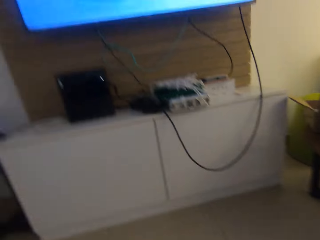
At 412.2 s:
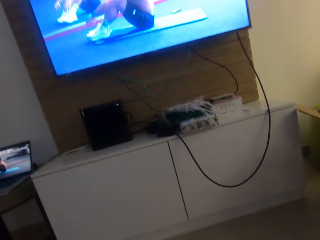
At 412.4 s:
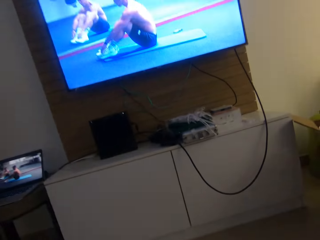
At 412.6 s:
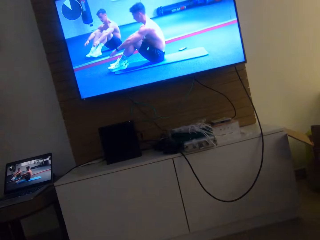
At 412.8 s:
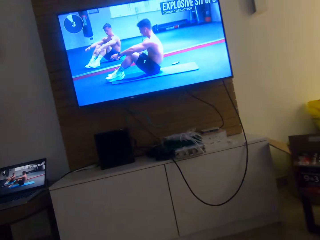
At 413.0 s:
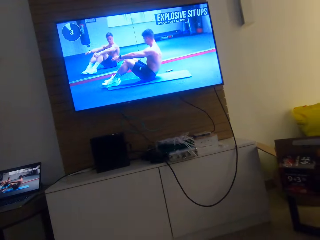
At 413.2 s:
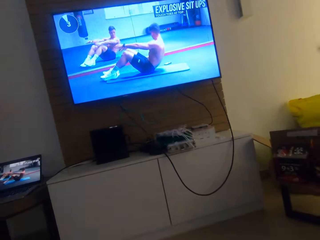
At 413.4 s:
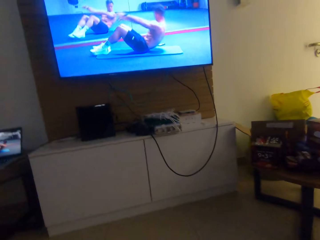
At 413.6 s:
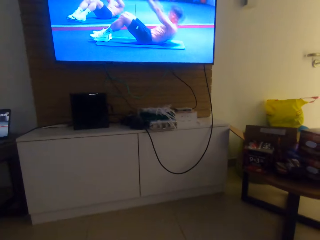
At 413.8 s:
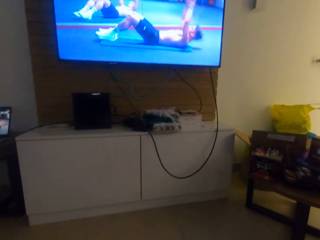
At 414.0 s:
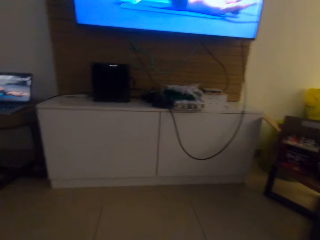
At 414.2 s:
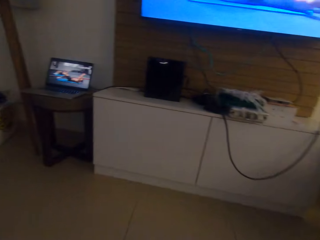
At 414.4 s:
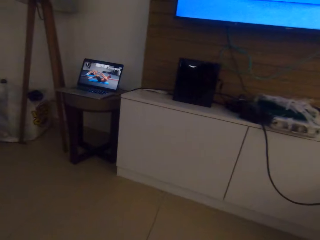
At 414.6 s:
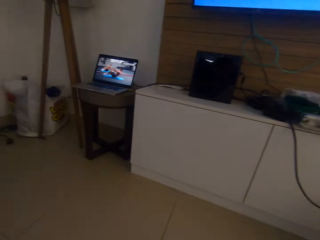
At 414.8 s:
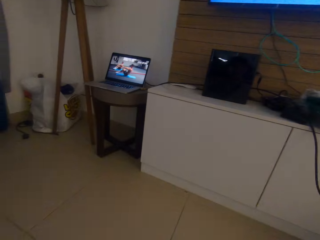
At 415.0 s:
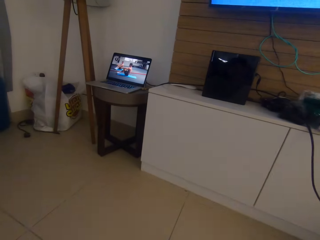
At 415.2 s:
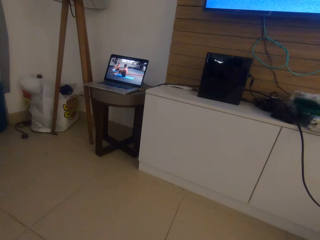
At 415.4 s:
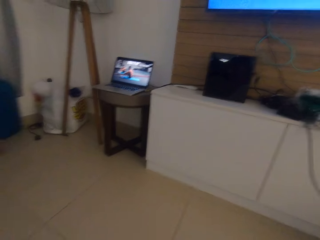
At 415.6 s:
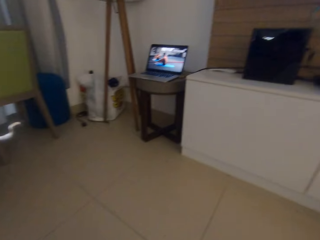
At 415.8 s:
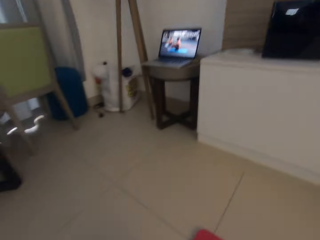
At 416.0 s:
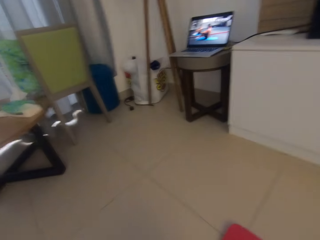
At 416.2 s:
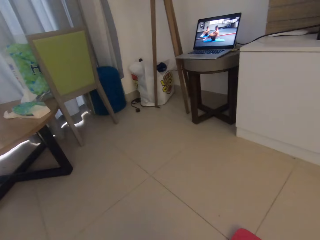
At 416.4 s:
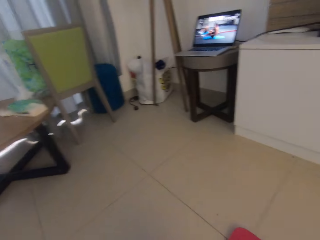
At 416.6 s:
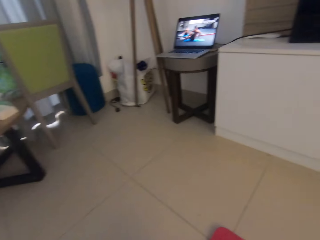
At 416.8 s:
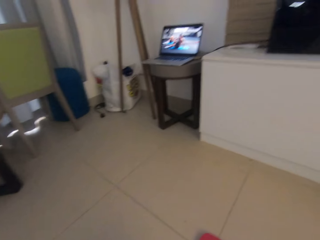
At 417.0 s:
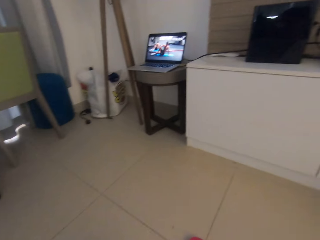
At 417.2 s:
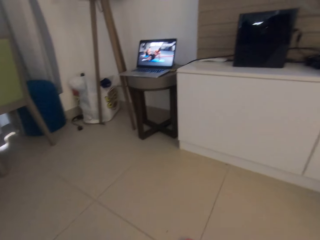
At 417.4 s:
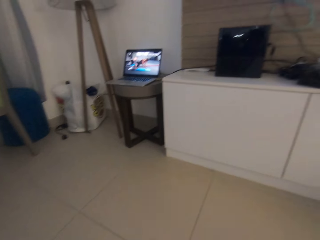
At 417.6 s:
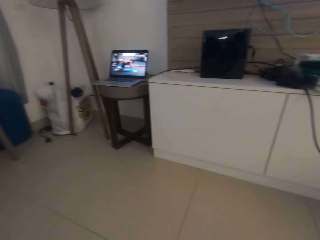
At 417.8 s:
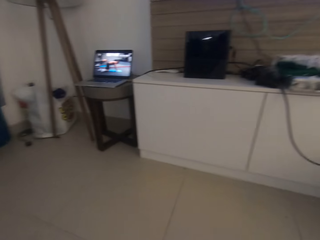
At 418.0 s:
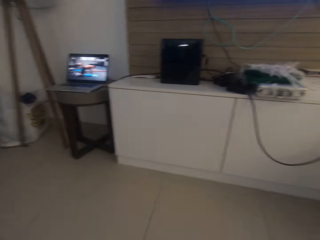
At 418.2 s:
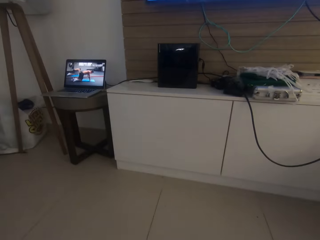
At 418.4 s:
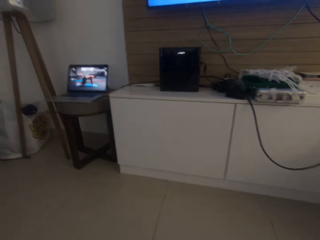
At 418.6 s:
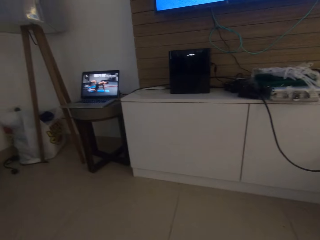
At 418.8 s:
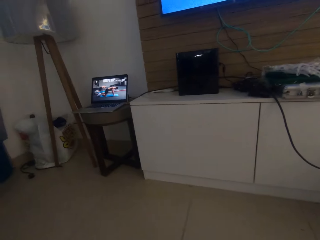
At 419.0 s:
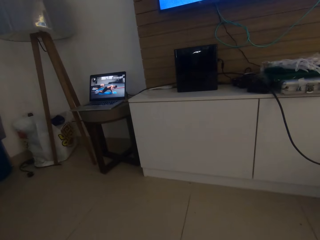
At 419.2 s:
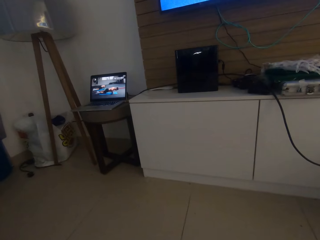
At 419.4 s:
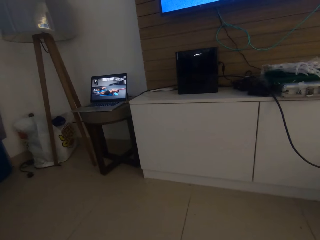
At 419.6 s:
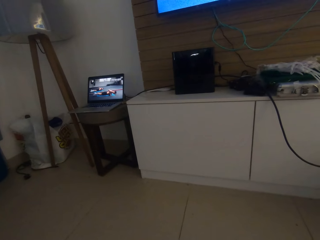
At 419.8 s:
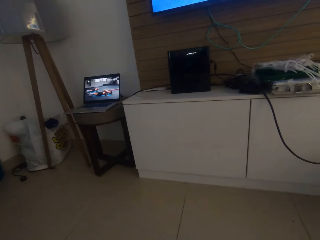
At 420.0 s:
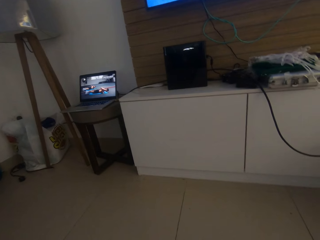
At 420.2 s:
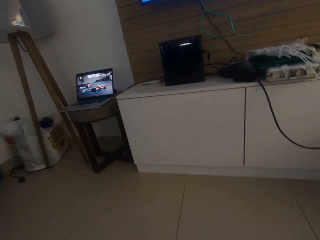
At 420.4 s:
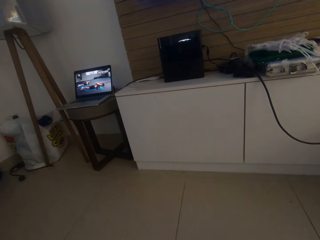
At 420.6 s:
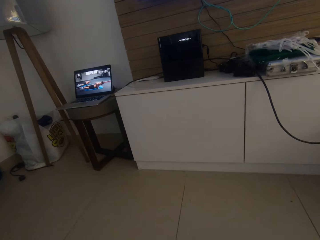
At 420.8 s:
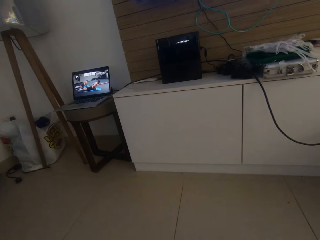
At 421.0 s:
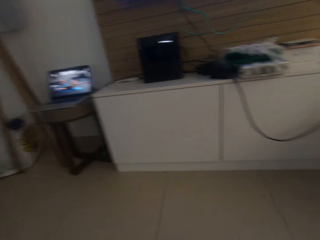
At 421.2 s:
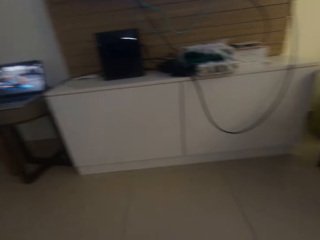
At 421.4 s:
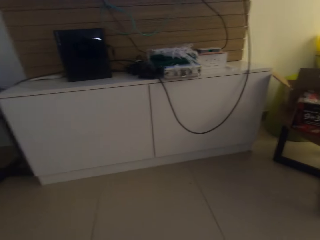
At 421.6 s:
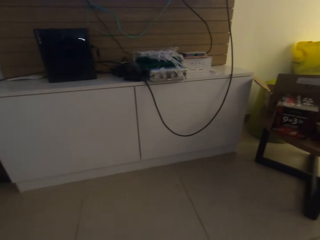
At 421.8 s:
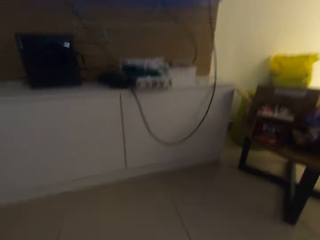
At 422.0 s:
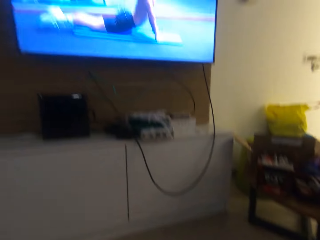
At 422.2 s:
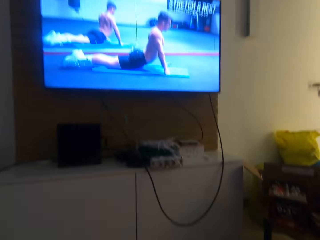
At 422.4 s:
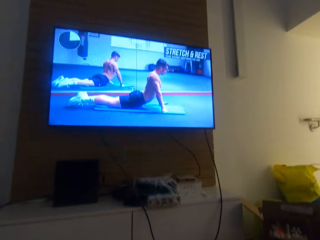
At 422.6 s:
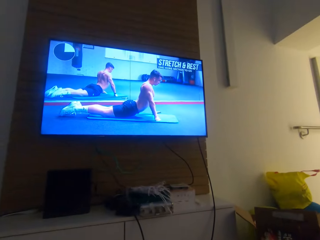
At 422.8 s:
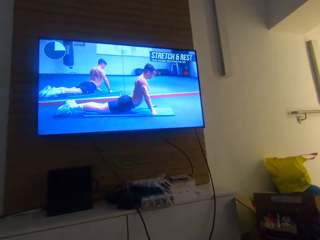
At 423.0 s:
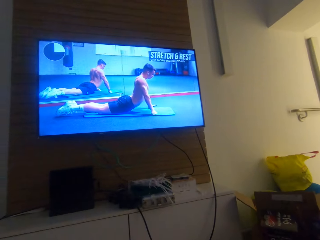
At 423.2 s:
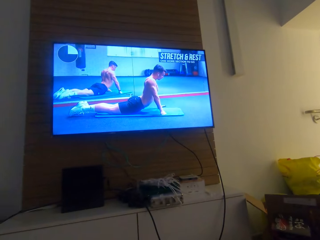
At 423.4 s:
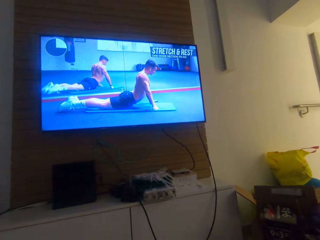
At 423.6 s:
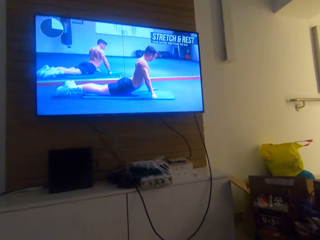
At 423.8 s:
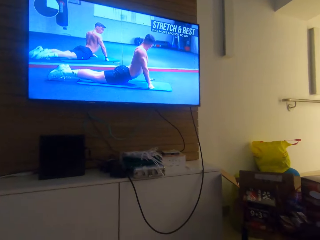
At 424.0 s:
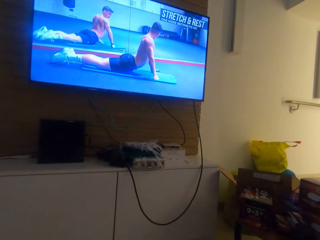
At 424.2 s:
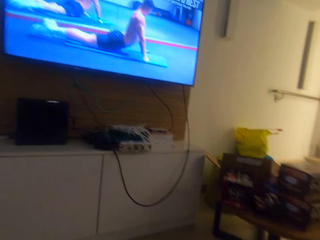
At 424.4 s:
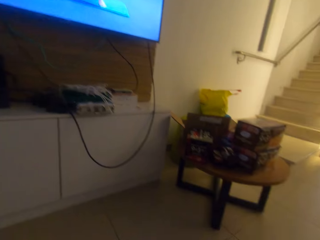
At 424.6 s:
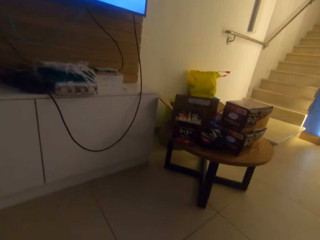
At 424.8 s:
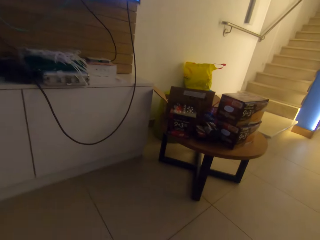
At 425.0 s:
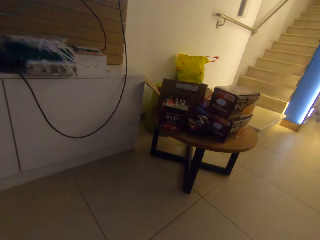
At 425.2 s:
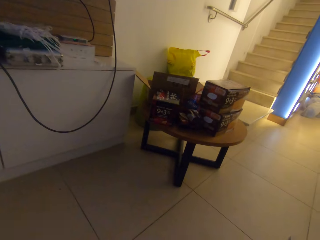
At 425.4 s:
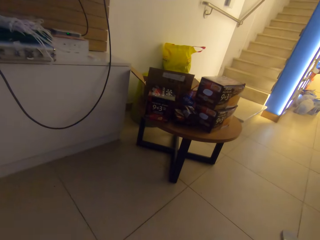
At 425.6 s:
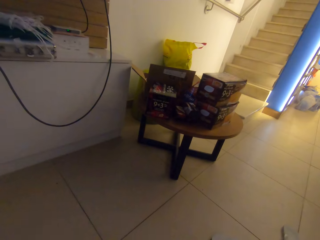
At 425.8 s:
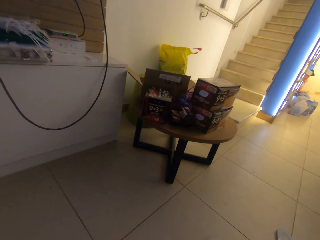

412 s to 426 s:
The camera wearer looks toward a computer. They look around. They watch the television. They watch the press ups. They look toward a round table.

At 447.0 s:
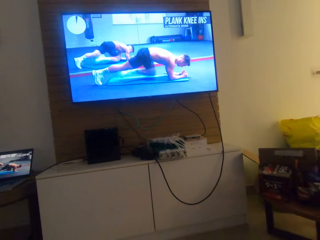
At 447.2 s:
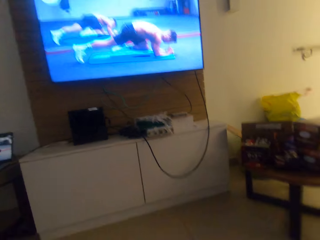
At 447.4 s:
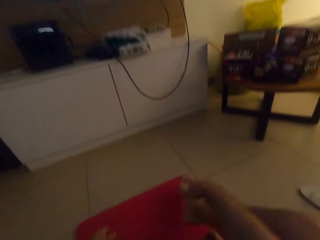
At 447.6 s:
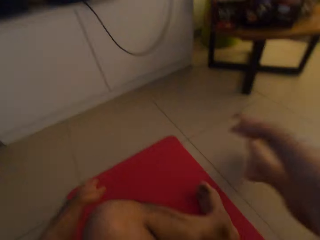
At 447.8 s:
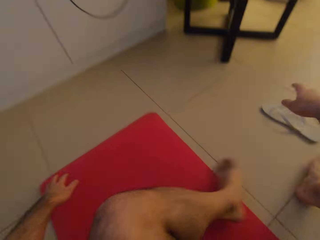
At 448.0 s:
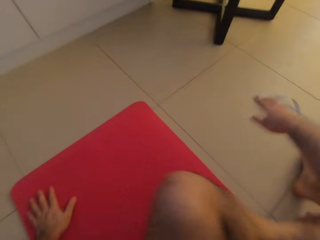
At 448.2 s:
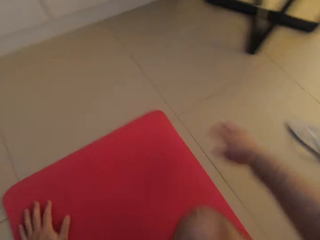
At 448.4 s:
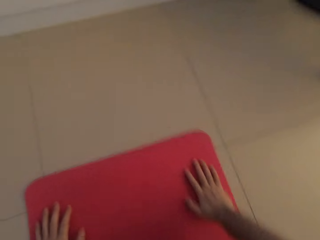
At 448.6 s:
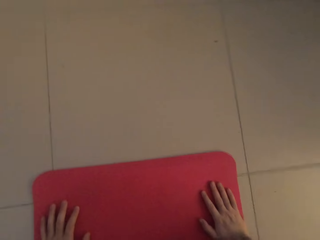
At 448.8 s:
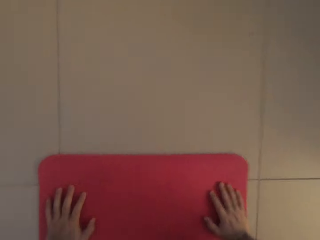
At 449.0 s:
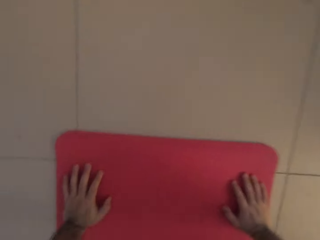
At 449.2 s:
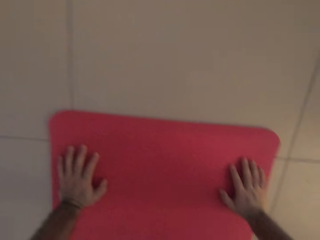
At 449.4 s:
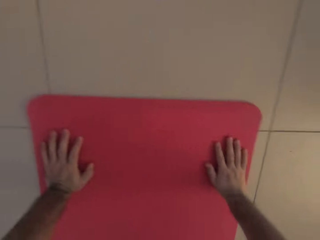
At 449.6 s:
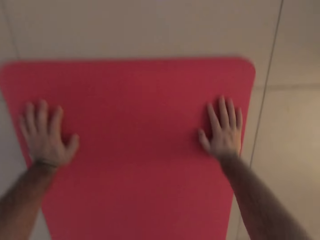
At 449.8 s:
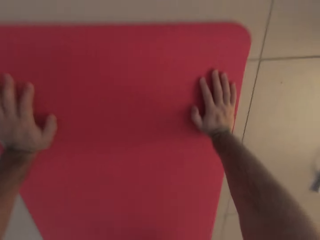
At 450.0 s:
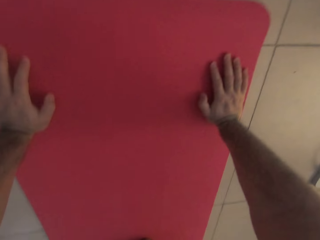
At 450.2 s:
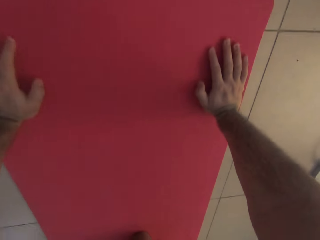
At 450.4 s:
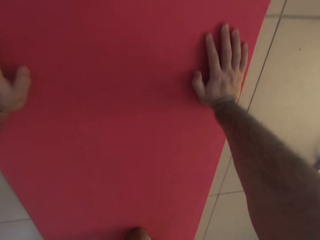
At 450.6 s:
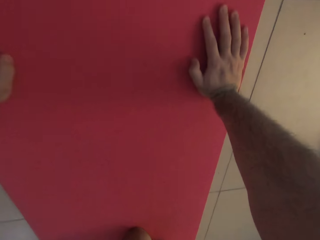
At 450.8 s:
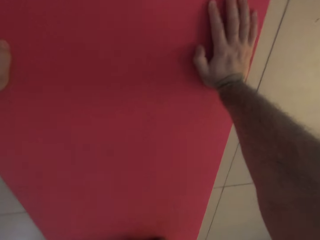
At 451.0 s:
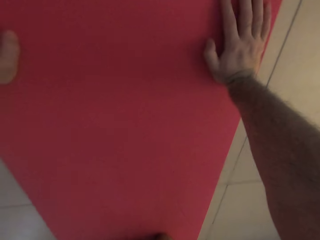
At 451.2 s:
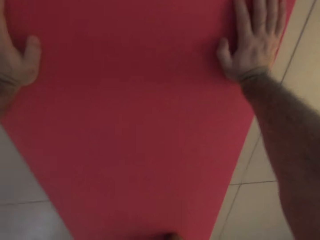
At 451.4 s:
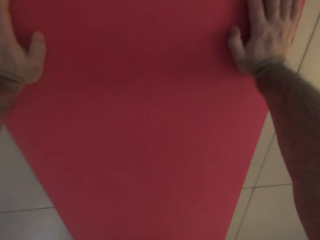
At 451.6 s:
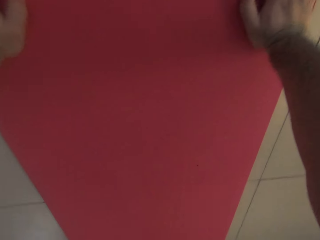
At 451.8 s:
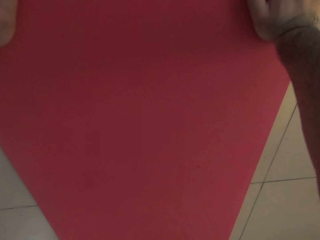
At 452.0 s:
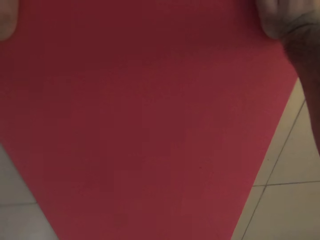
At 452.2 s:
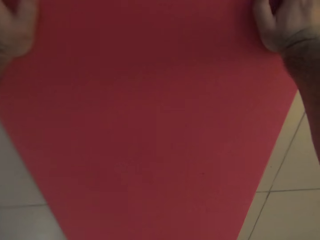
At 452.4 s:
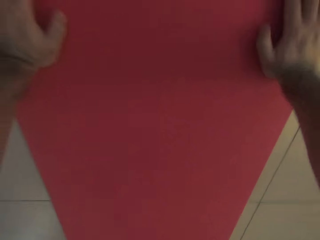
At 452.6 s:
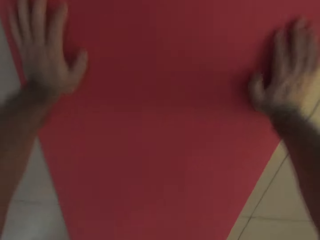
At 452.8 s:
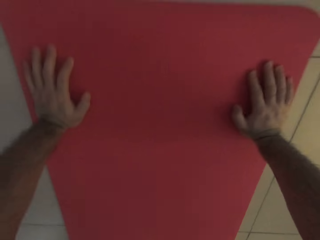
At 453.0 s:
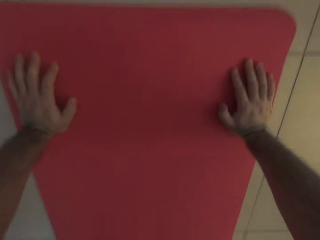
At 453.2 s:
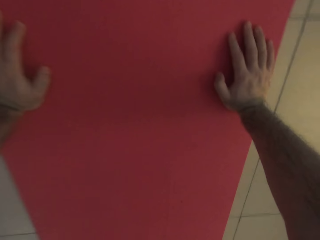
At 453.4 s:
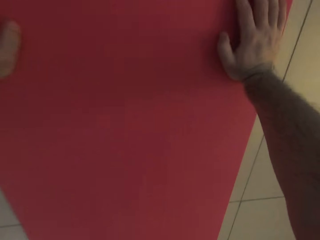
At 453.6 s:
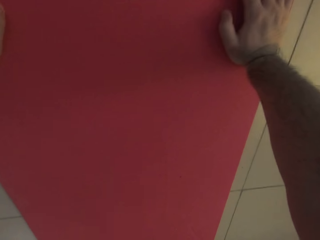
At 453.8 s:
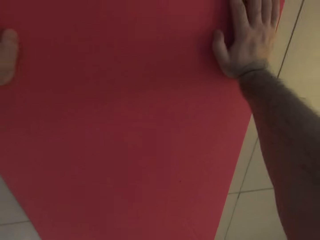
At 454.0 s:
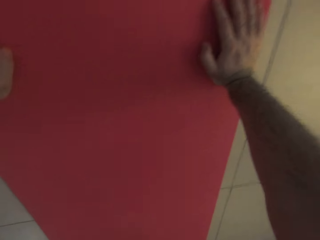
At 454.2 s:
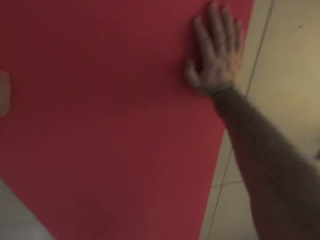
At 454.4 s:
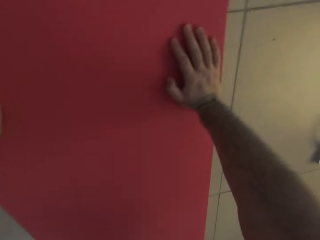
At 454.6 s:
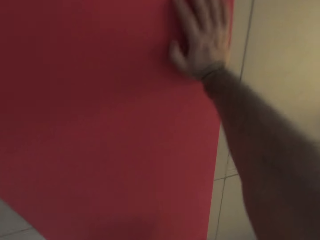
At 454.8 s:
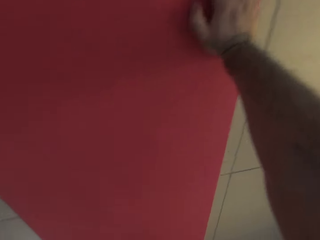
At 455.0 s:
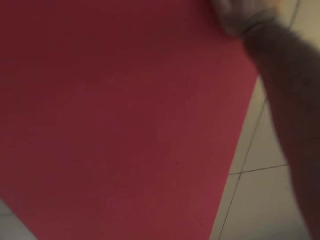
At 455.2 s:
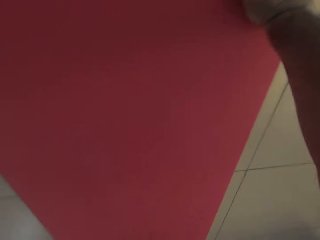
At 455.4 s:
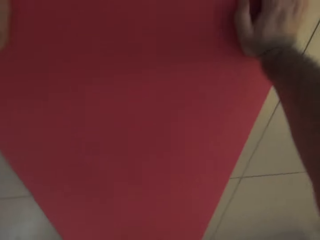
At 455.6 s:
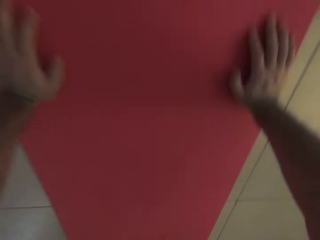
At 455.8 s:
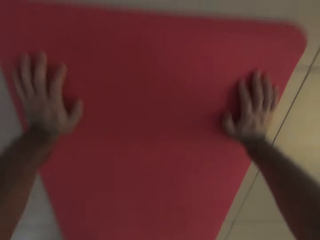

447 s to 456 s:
The camera wearer places his hands on the yoga mat. He does press ups. He exercises on the yoga mat.
